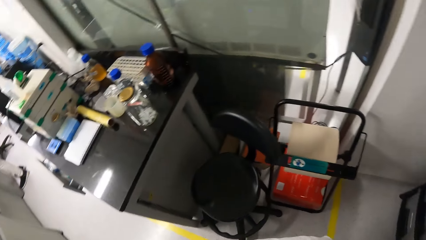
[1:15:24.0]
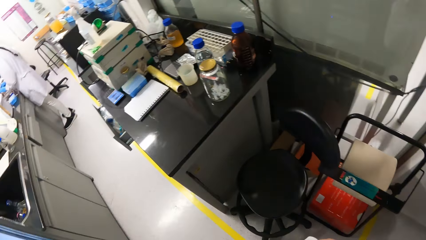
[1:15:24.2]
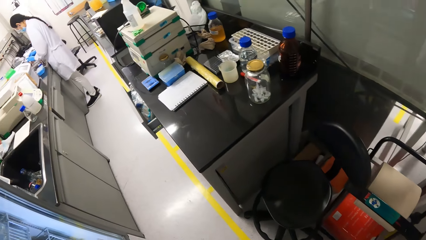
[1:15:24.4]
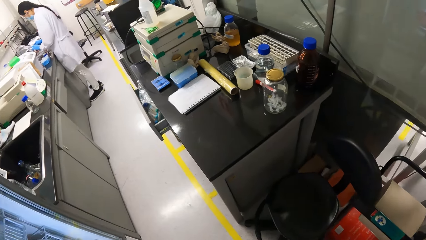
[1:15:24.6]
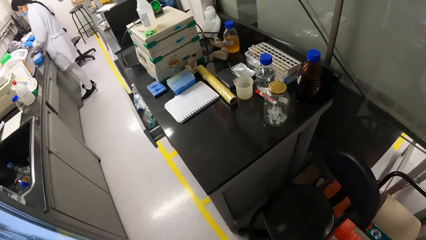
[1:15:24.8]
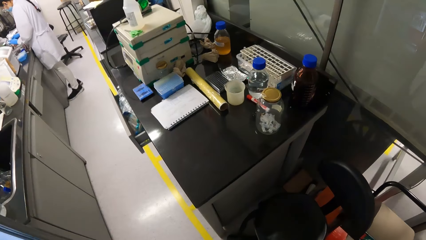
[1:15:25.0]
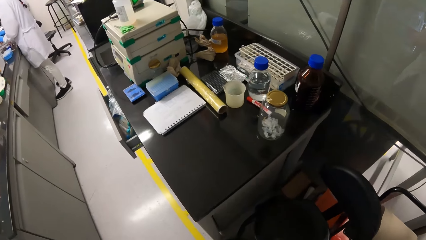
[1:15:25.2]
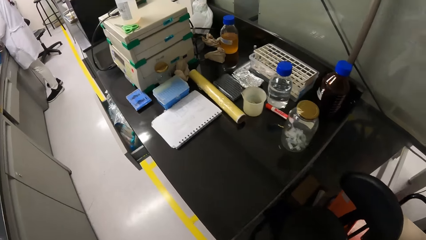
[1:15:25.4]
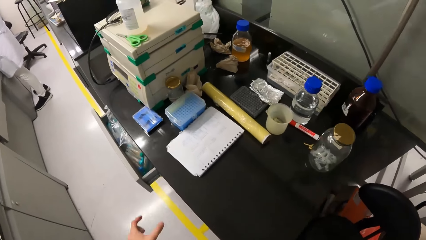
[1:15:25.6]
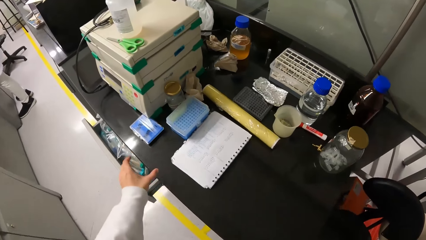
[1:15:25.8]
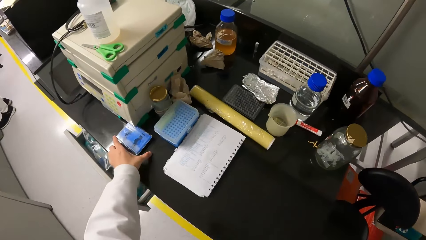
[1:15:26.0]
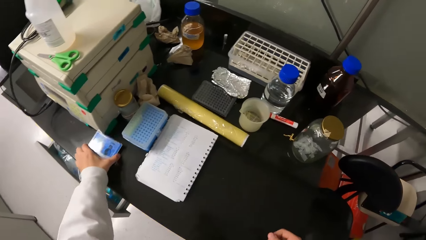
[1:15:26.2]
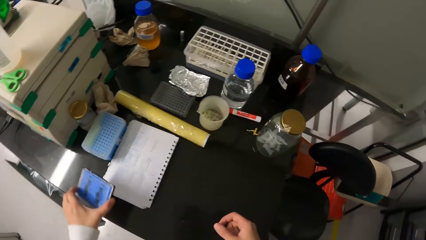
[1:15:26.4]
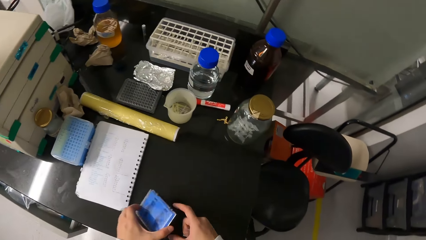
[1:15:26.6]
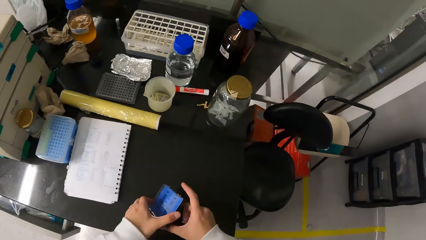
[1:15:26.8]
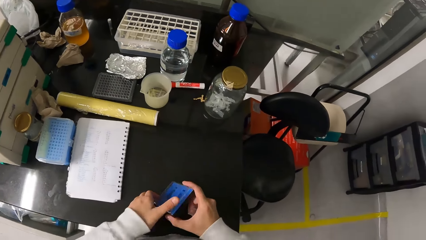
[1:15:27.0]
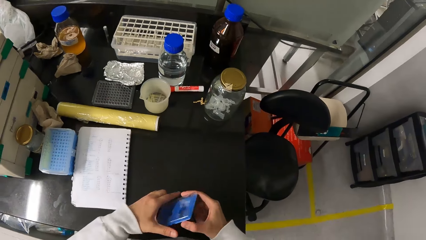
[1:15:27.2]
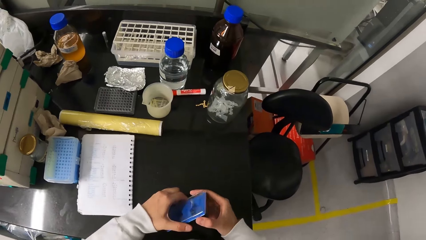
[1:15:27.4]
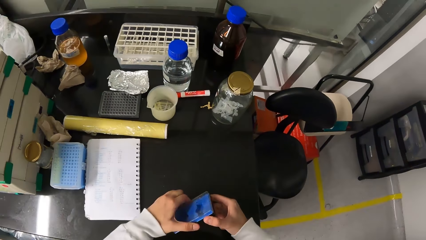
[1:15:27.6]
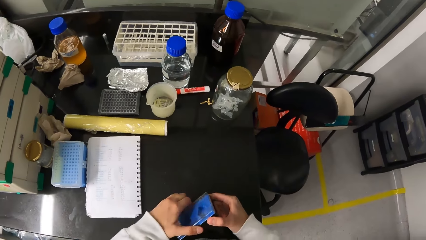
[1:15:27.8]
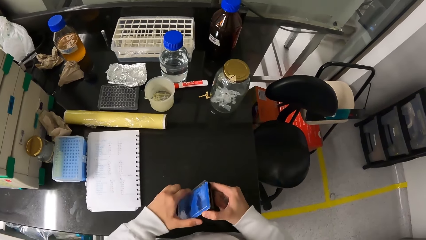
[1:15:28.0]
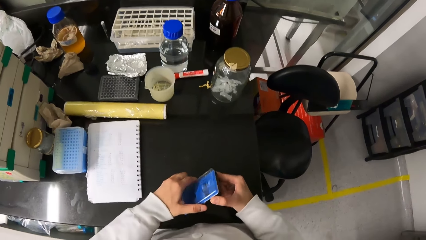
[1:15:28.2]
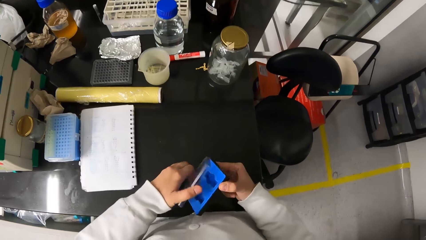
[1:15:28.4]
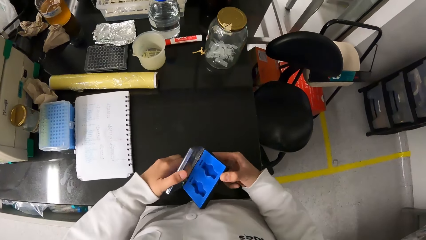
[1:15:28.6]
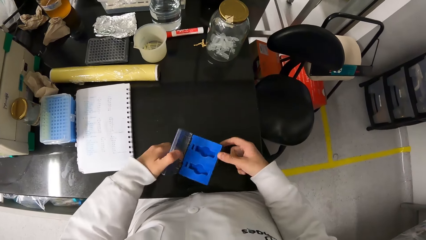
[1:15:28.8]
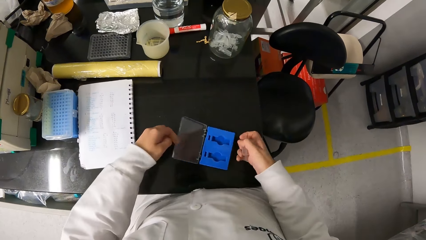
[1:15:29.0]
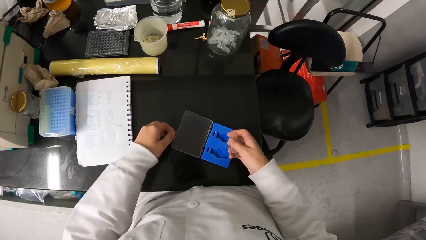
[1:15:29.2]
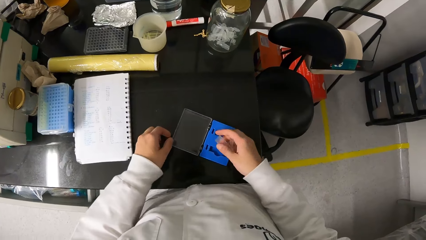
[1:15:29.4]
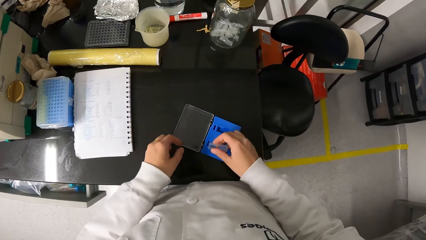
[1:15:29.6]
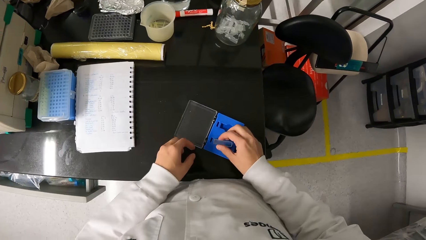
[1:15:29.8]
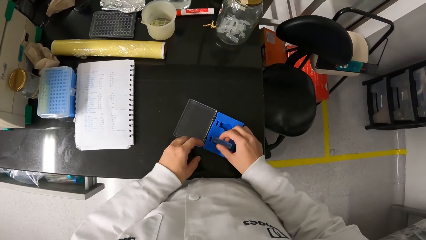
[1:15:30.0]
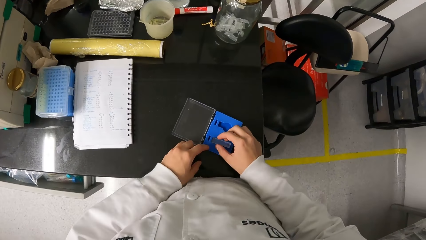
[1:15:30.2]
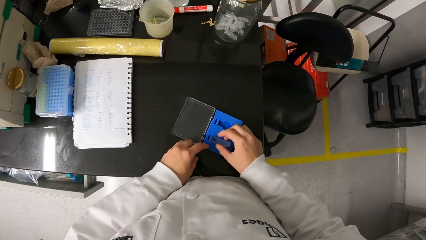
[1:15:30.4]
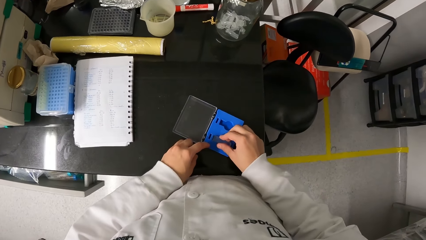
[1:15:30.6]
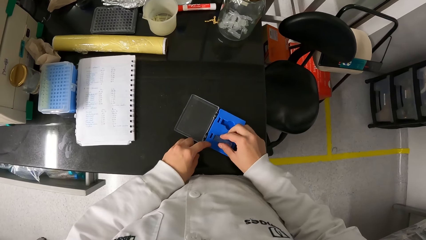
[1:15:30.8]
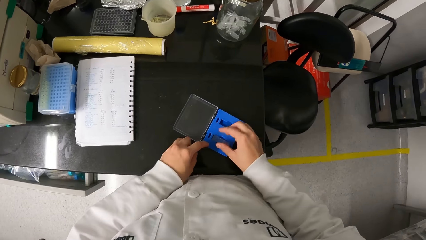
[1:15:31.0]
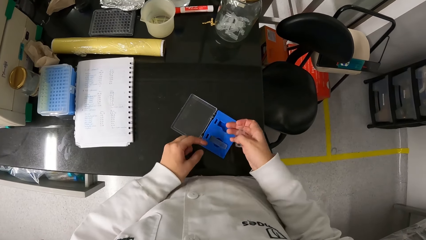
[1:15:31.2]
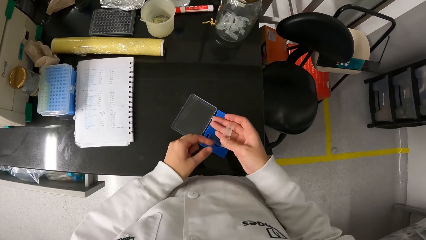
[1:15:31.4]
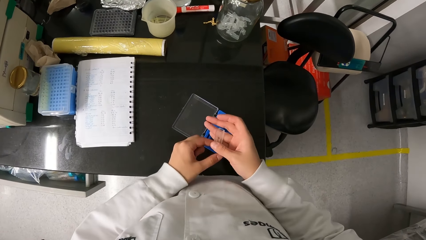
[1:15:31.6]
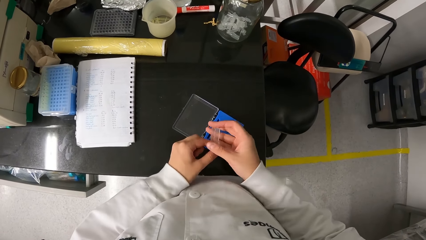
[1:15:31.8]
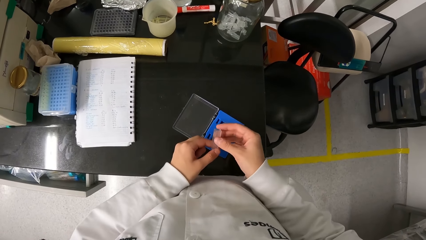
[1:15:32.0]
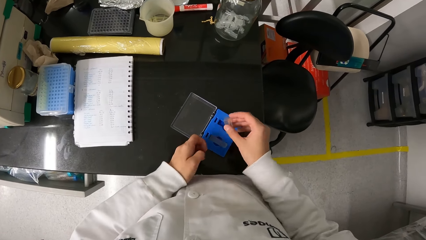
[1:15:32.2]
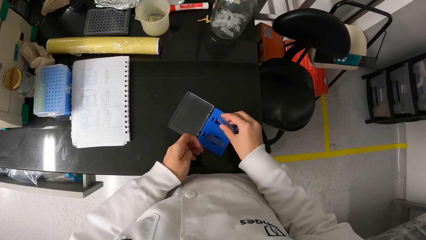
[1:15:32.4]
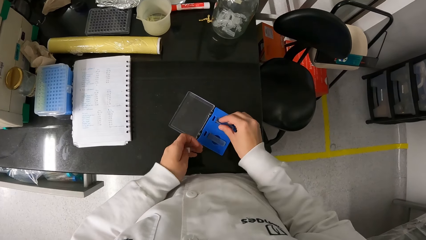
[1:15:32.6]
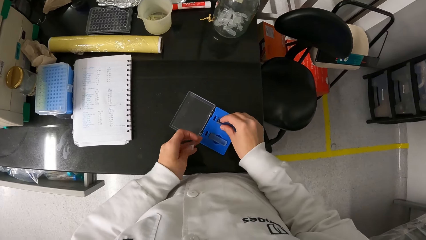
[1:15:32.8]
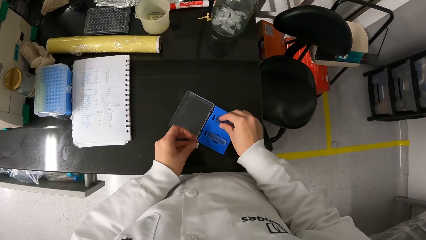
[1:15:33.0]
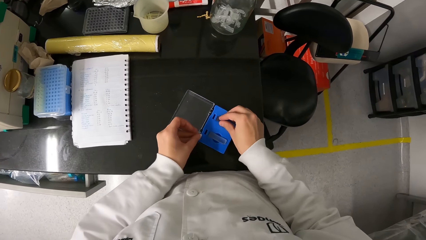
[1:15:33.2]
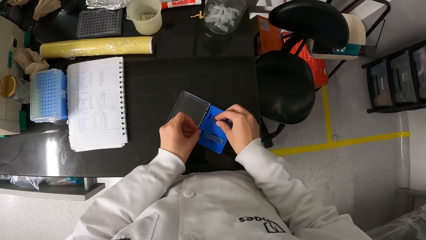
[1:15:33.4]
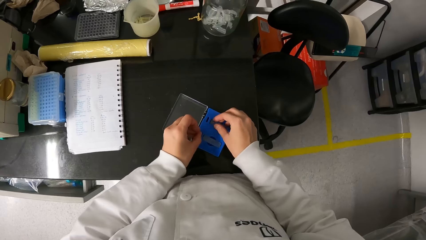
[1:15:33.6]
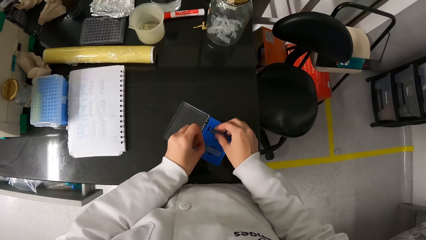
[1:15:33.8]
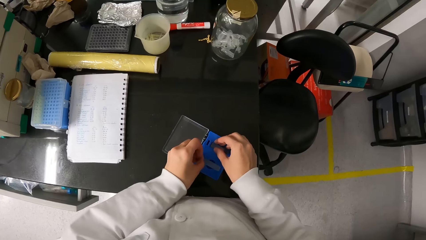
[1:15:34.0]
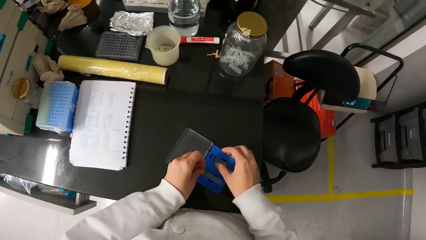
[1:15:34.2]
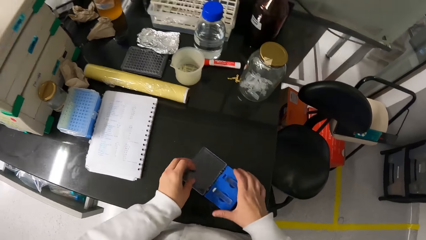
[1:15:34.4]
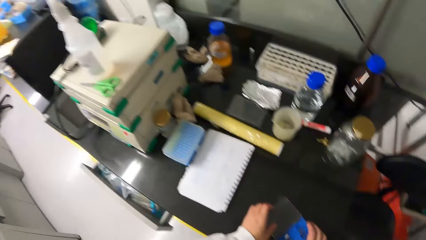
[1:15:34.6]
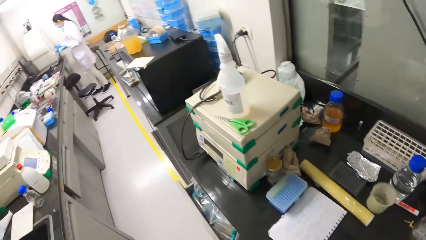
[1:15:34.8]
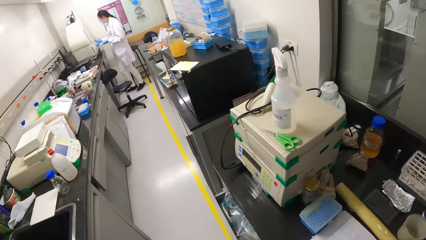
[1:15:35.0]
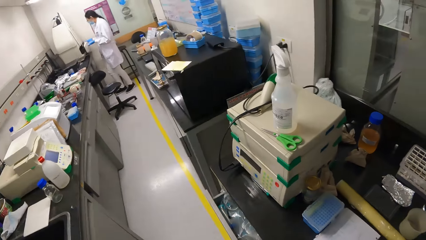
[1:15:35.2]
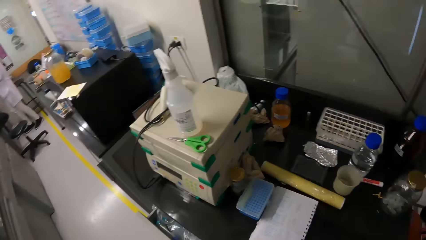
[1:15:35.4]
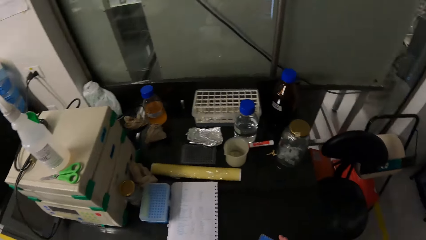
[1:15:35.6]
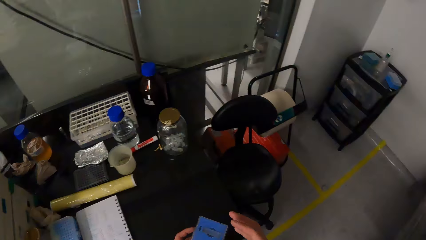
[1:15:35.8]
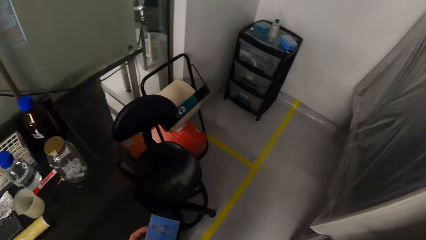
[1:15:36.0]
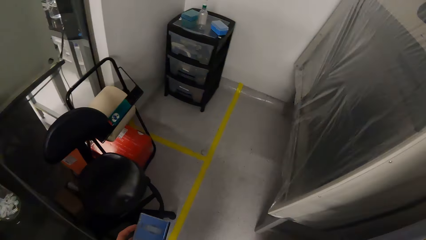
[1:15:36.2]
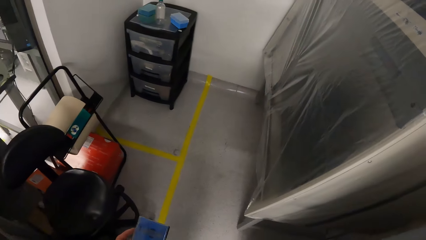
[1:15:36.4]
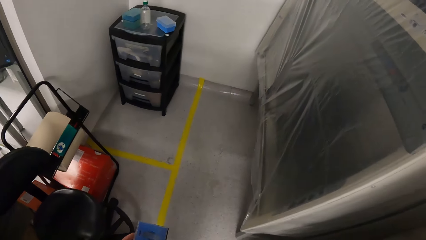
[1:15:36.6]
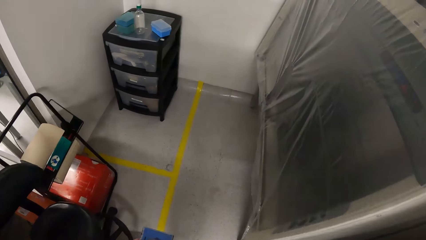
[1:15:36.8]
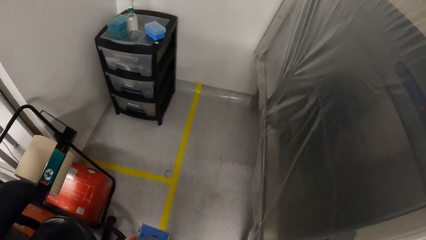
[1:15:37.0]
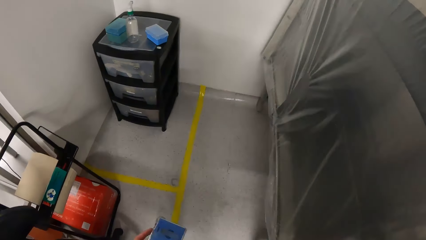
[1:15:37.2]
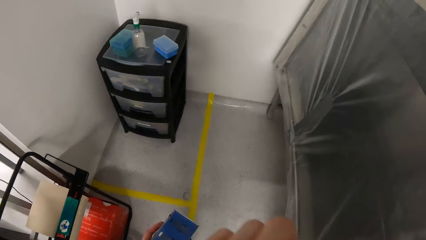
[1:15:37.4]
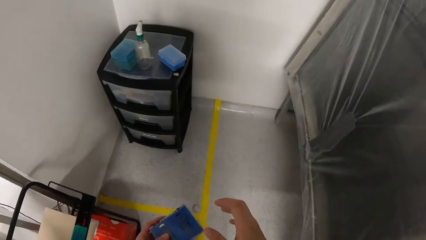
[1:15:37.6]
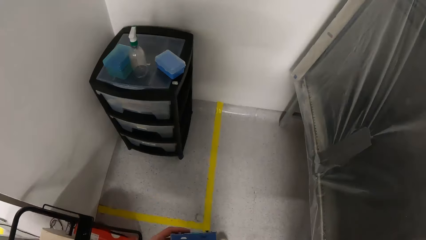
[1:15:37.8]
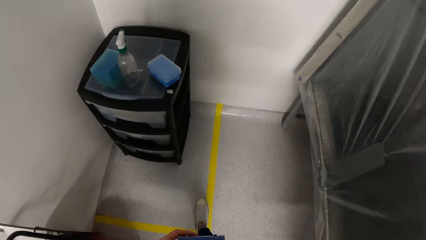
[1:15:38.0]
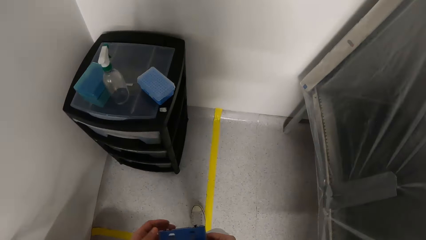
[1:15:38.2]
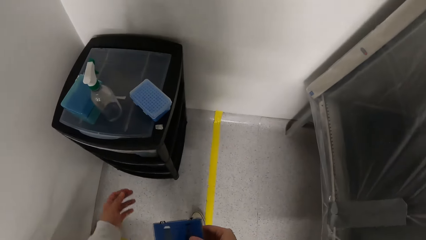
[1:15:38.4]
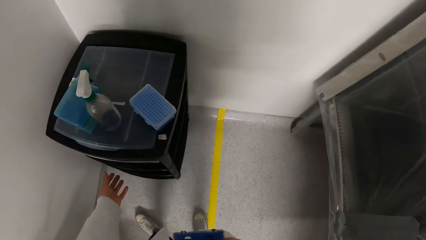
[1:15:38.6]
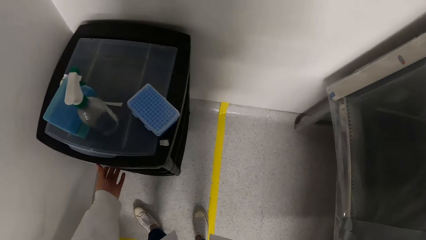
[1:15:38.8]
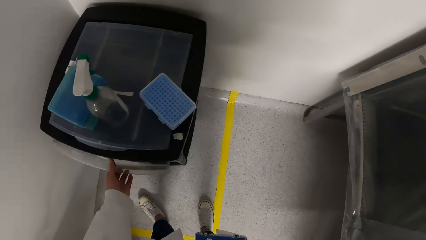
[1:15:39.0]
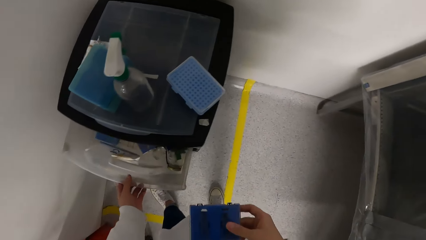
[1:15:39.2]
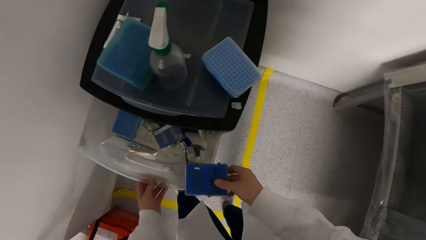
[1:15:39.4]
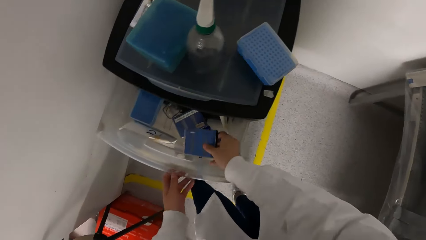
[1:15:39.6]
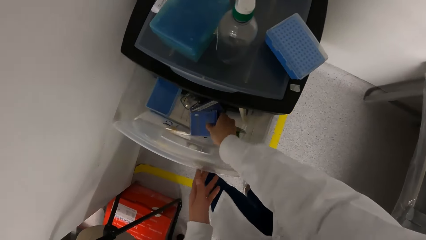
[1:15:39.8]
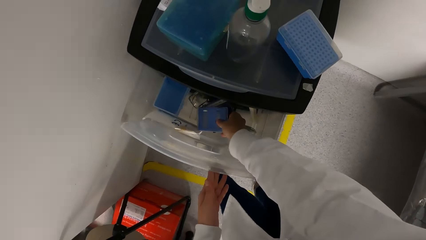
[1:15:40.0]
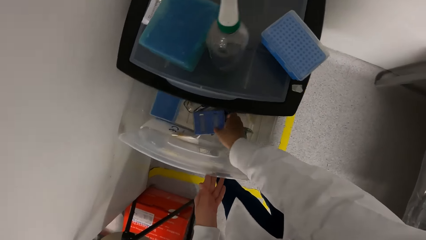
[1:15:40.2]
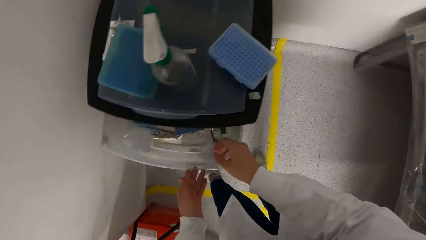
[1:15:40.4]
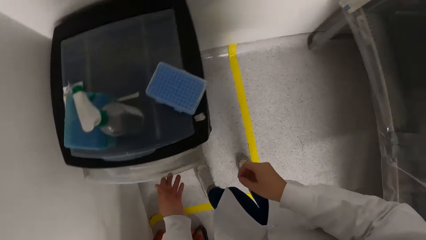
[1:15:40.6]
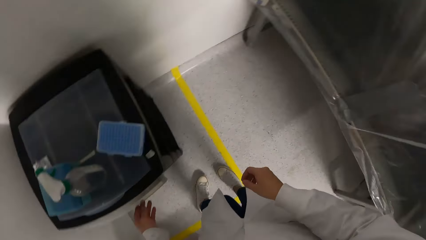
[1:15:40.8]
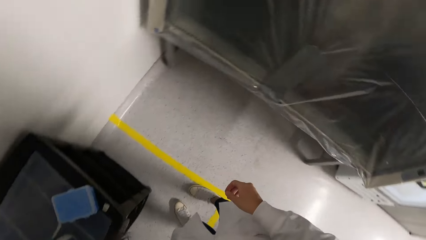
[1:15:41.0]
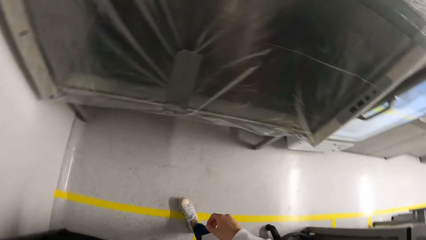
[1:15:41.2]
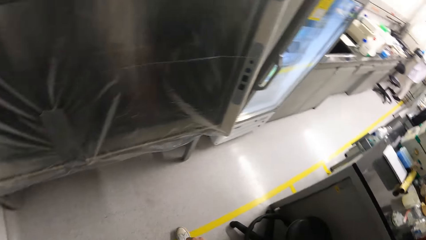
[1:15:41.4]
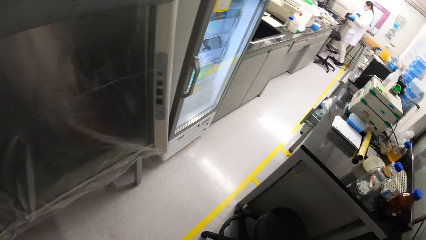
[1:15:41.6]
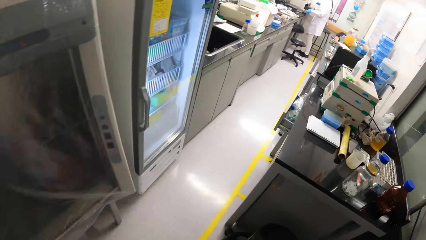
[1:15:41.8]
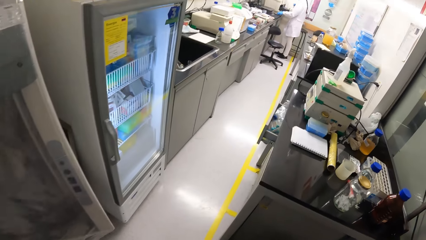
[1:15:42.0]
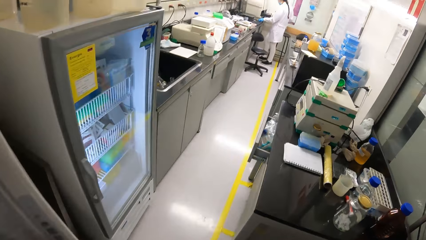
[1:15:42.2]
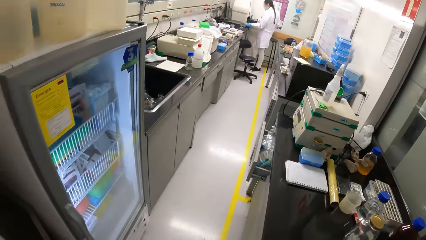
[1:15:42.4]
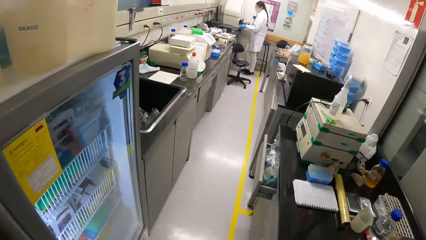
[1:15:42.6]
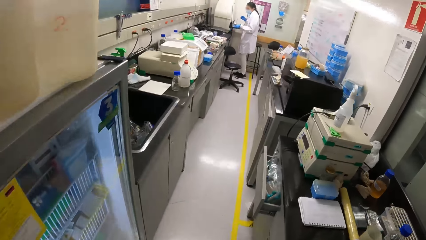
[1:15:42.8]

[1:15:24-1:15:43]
The camera wearer looks around the laboratory. They walk towards the table. They pick up the test tube holder box. They open the test tube holder box. They put the test tubes inside the test tube holder. They look around the laboratory. They walk around the laboratory. They open the drawer. They put the test tube holder inside the drawer. They push the drawer. They look around the laboratory. They walk around the laboratory.
